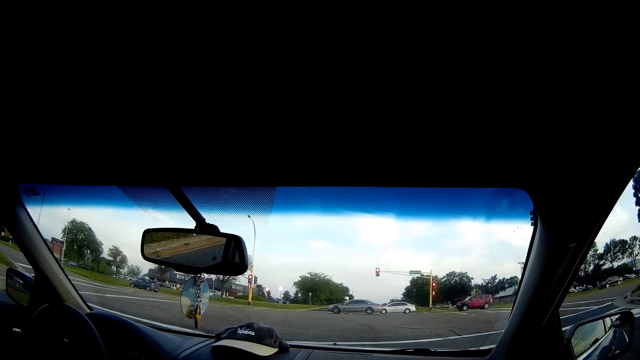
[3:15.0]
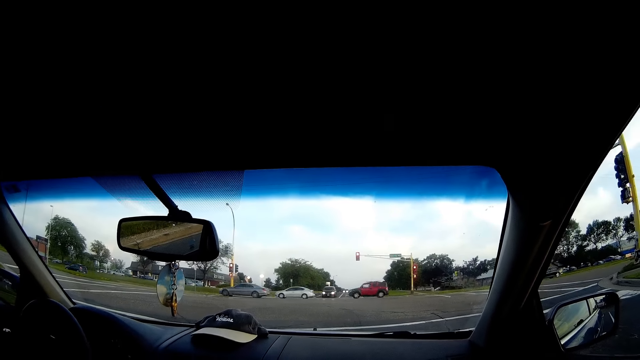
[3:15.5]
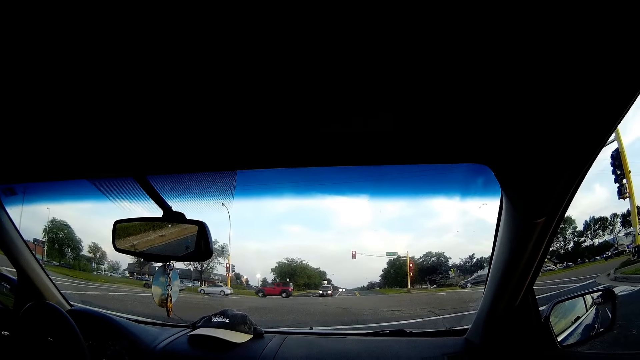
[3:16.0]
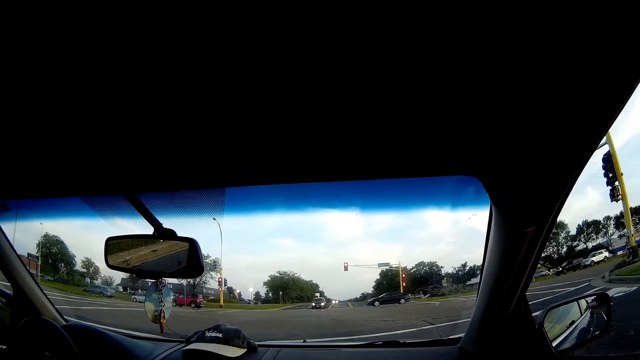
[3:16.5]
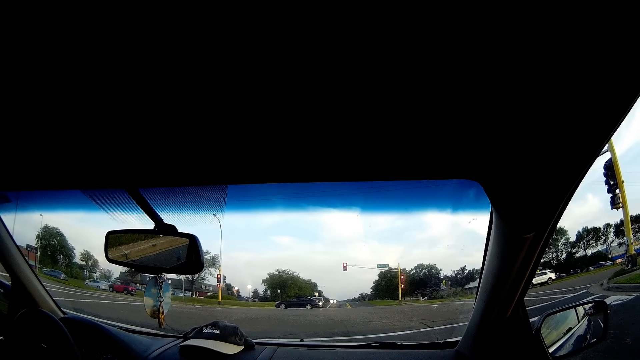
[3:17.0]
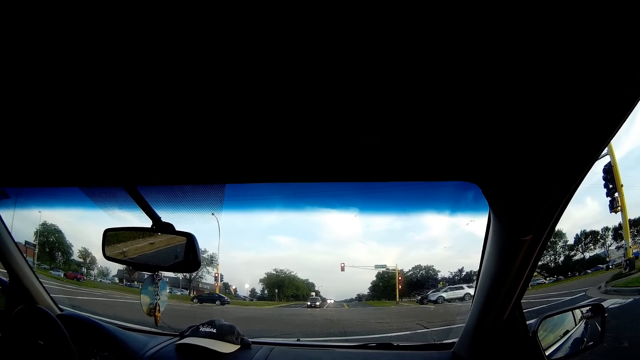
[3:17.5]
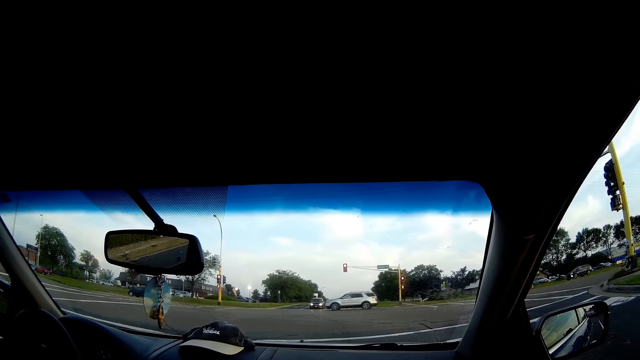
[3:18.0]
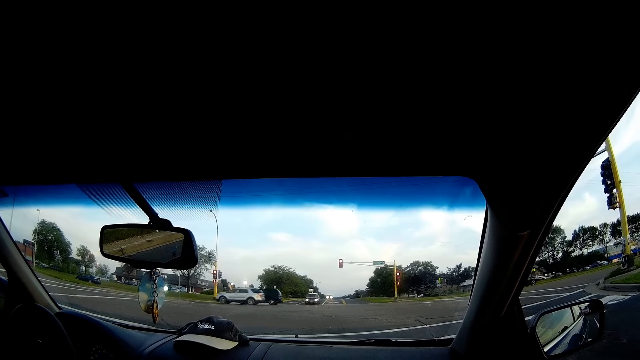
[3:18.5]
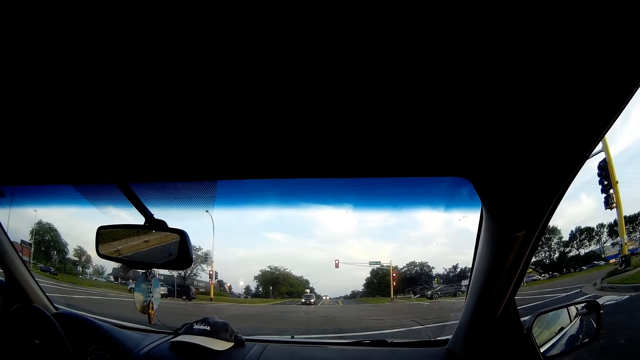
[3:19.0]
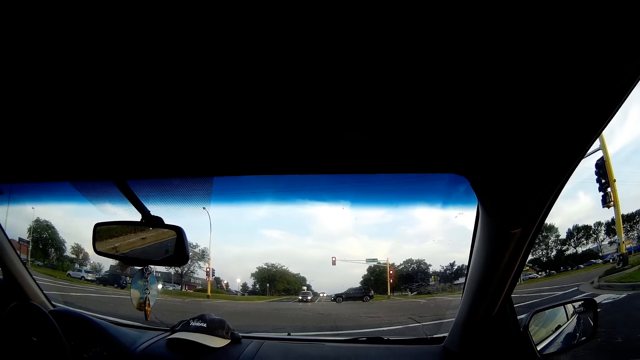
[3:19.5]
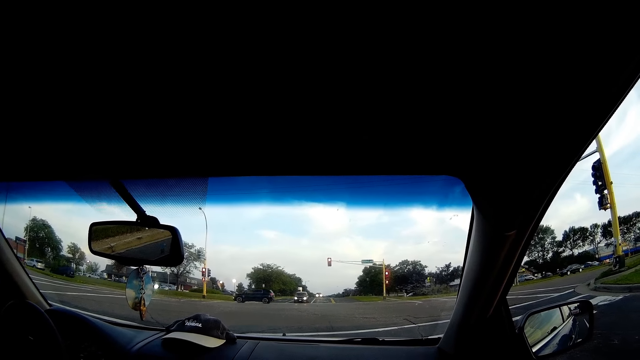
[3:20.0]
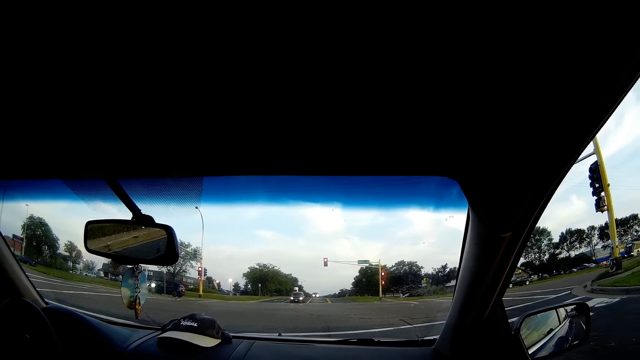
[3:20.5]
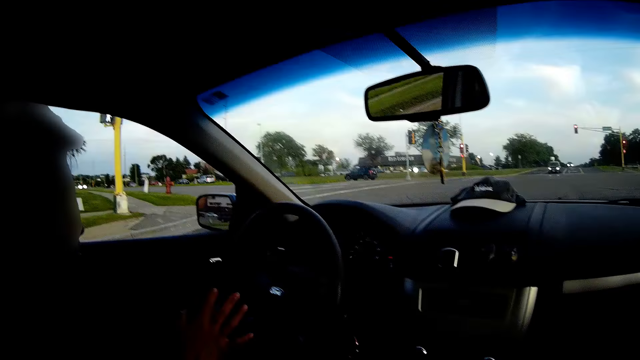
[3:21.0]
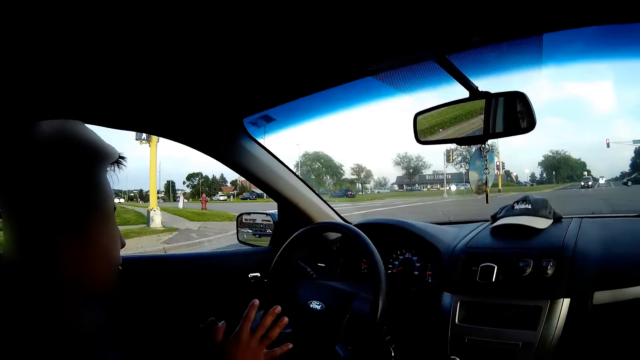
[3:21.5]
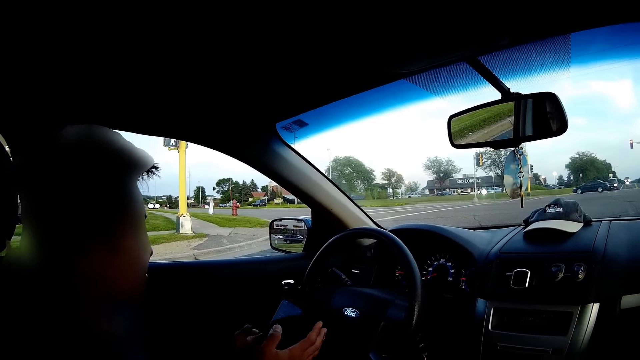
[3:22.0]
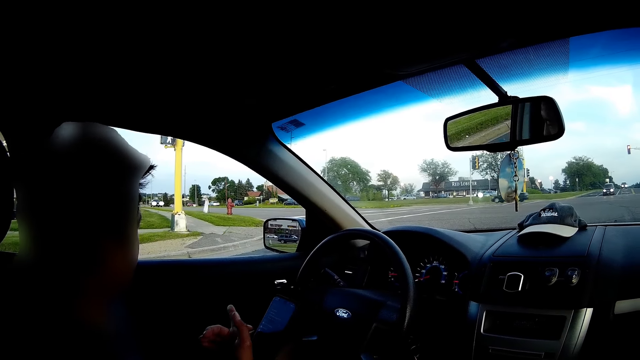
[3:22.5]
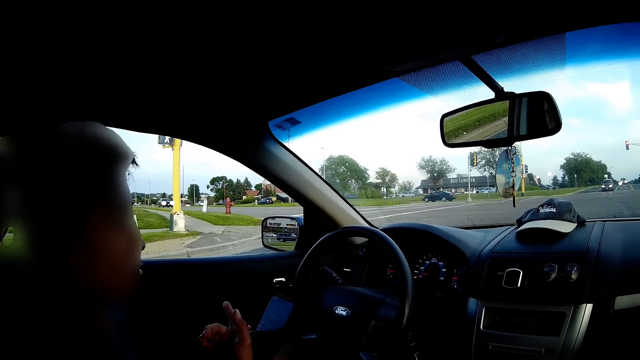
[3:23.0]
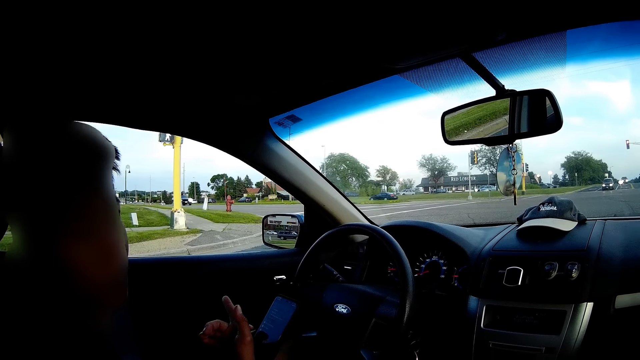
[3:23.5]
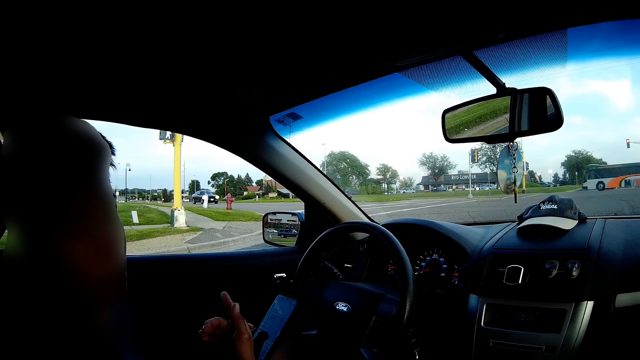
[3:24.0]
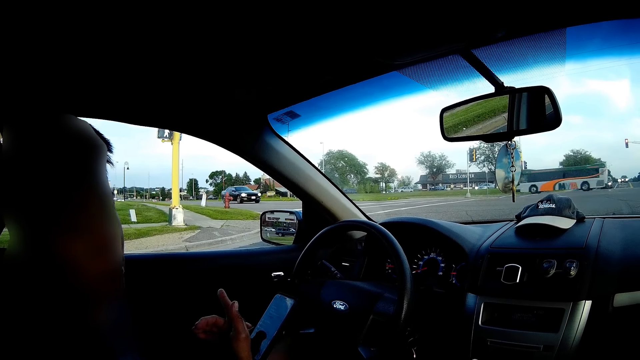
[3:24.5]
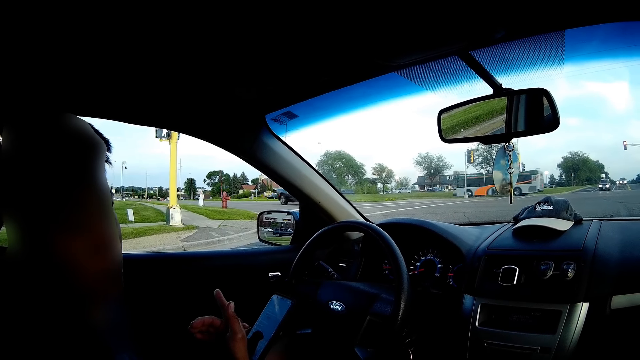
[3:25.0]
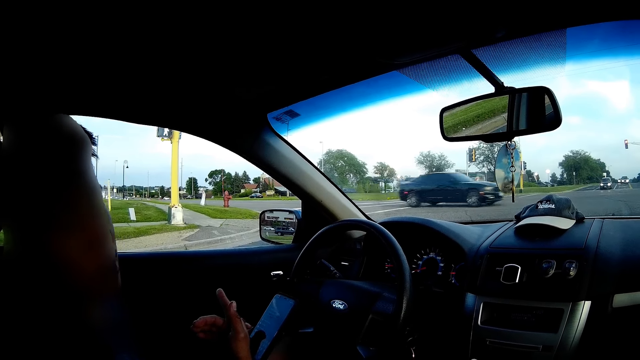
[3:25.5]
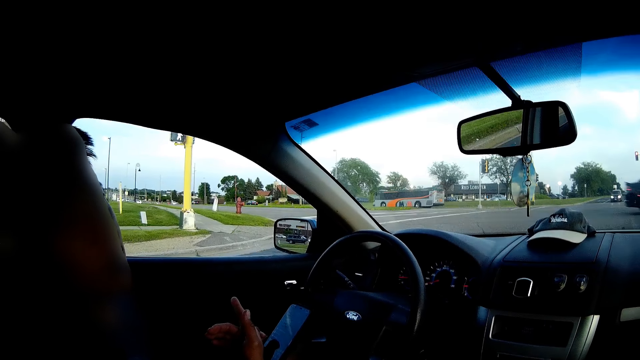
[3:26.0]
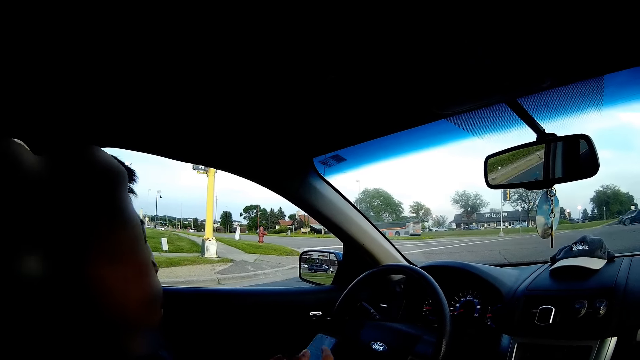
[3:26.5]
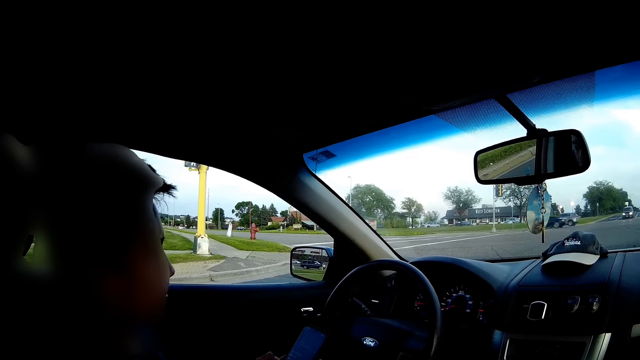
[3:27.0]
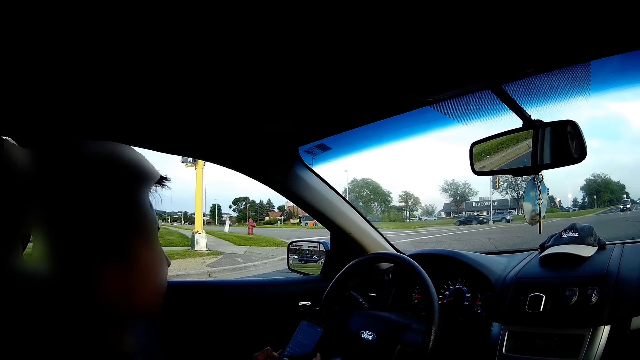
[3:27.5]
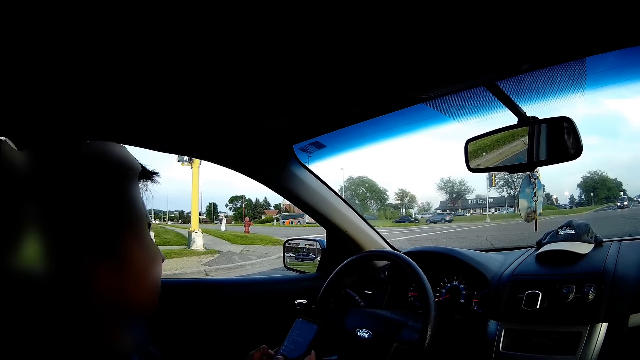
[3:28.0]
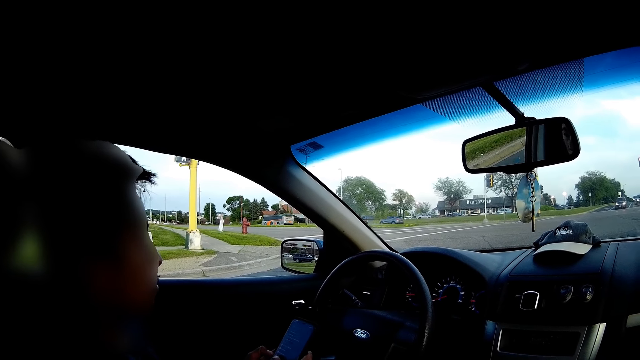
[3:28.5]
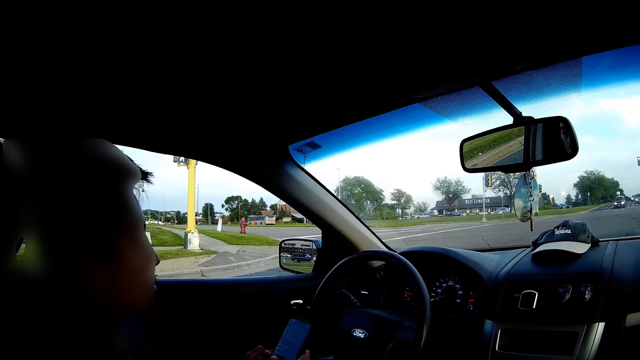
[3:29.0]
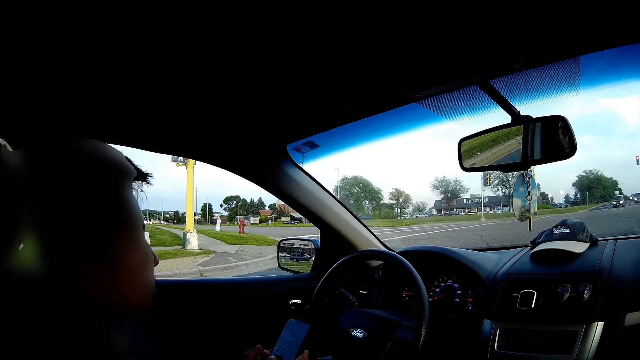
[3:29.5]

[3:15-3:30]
A man converses with the camera wearer. The camera wearer converses with the man. The man holds the phone with his left hand. The man sways his hand. The man converses with the camera wearer. The man holds the phone in his hands.

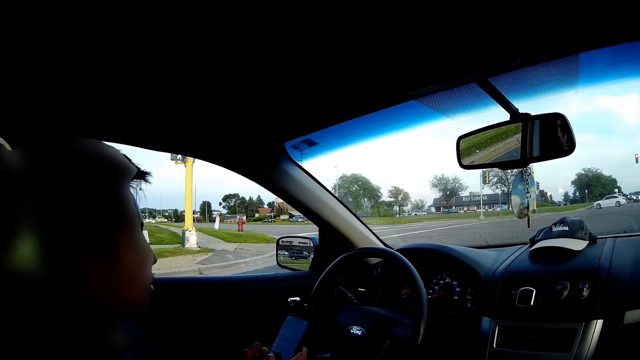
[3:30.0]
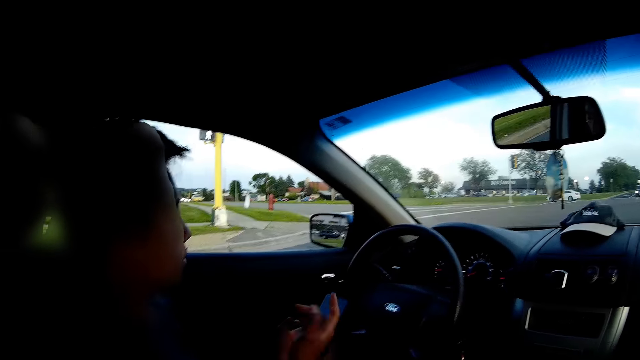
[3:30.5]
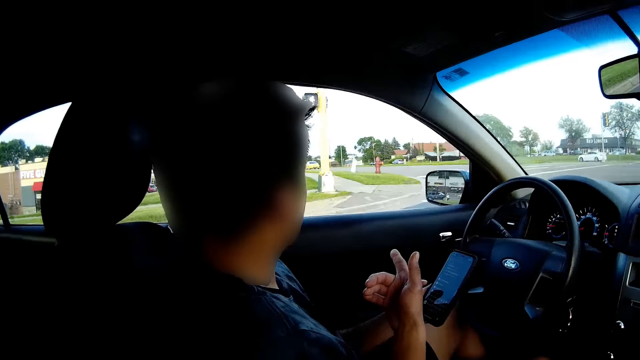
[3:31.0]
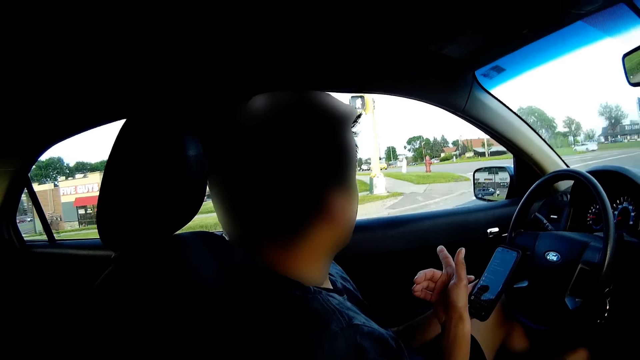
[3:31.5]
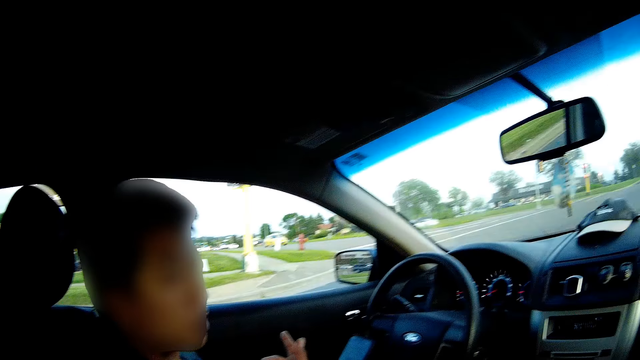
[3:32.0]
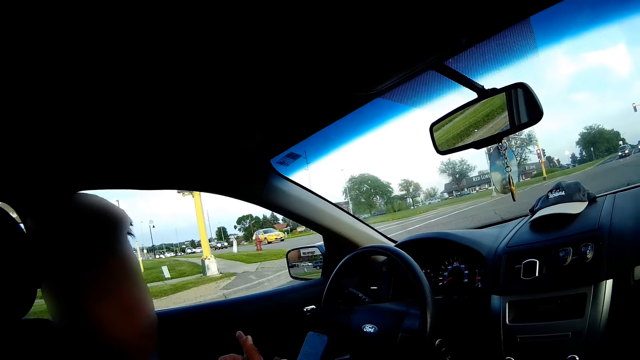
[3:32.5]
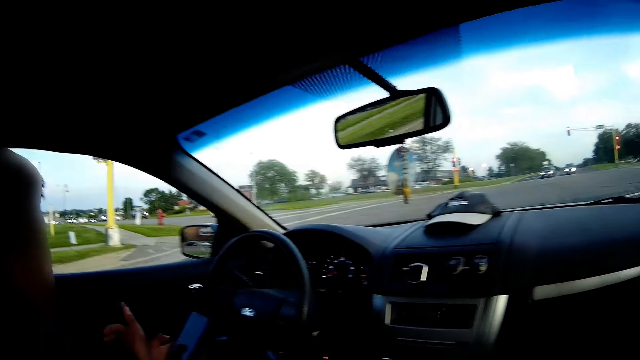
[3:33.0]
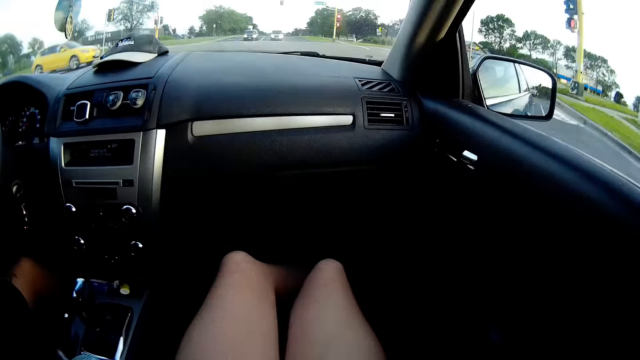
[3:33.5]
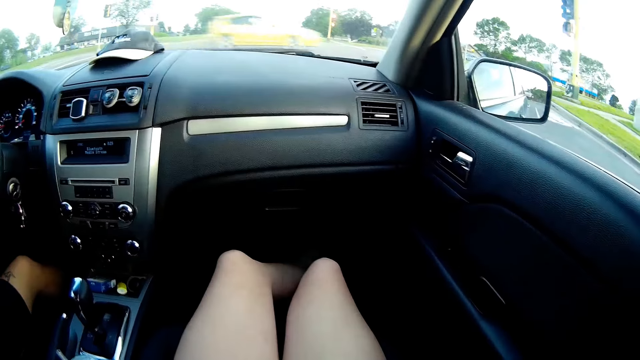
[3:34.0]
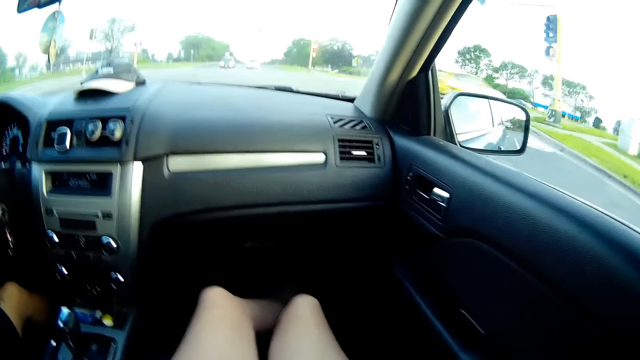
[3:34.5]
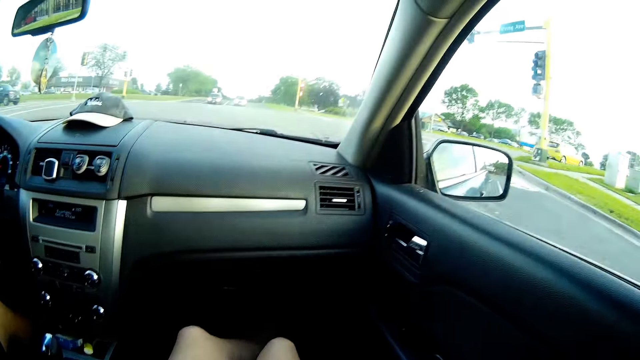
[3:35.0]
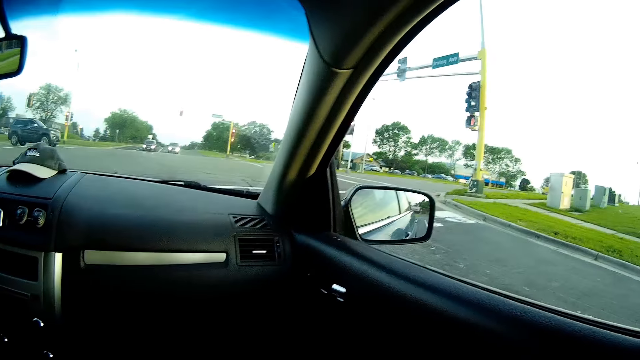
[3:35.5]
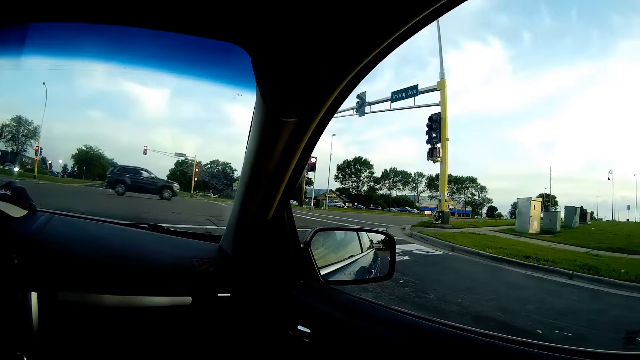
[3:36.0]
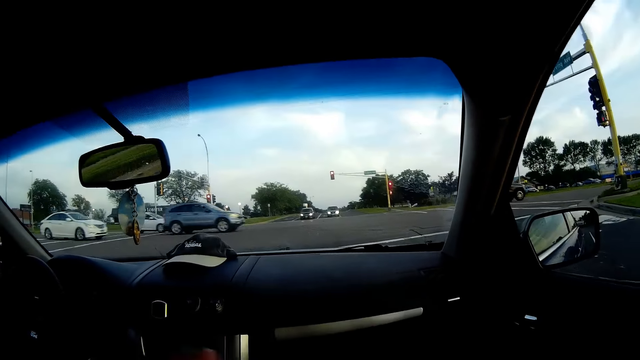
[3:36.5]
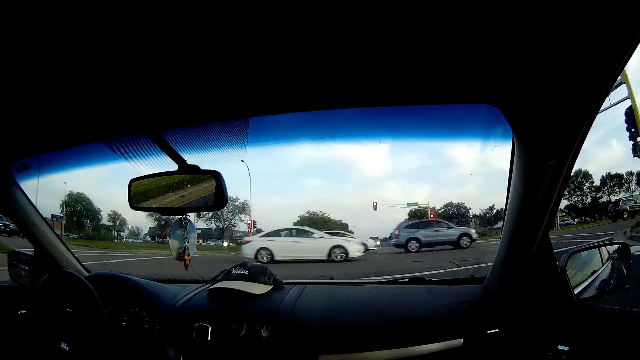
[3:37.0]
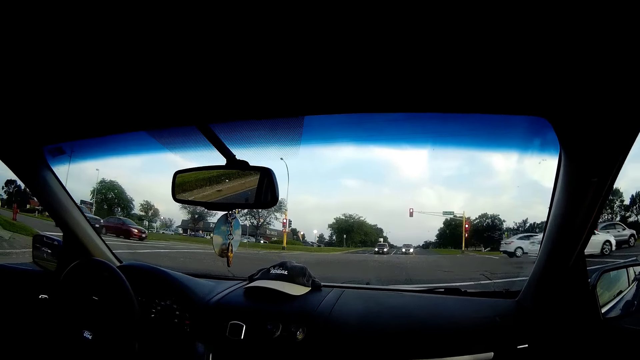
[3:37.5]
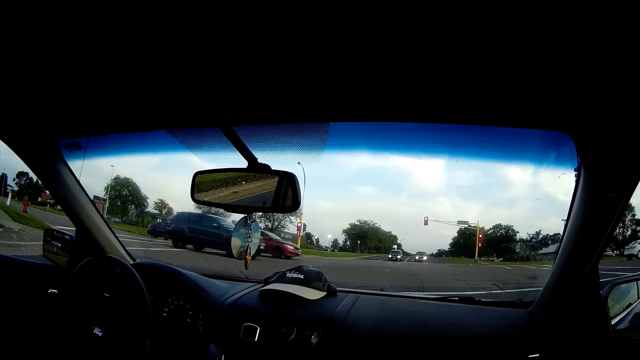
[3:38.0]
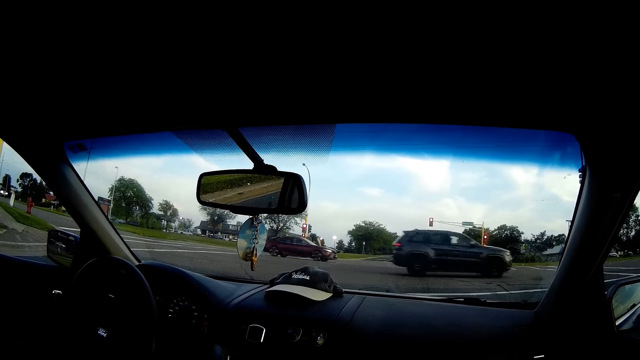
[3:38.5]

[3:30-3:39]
A person points a hand. The person converses with the camera wearer. The camera wearer looks around. They converse with the person.
